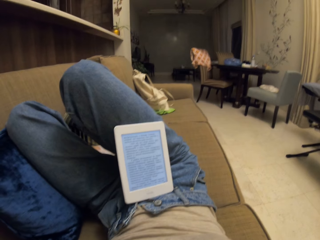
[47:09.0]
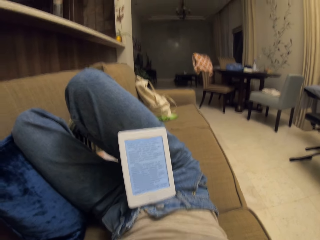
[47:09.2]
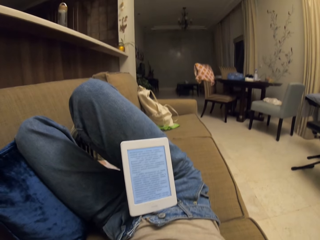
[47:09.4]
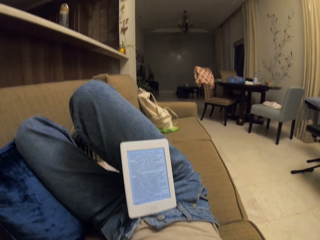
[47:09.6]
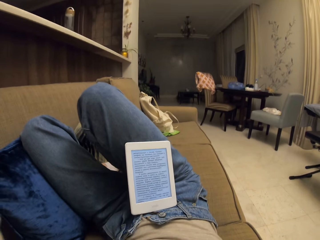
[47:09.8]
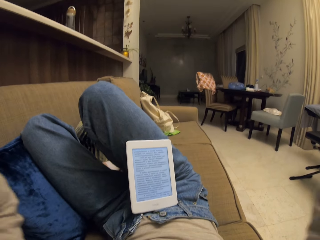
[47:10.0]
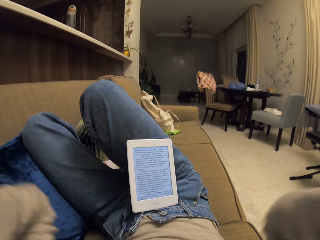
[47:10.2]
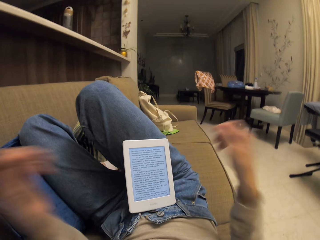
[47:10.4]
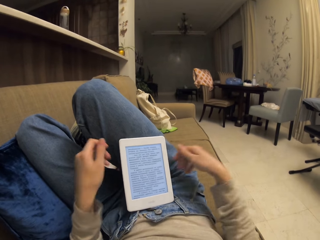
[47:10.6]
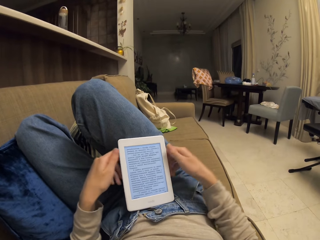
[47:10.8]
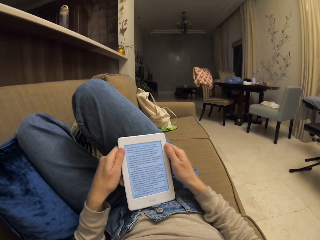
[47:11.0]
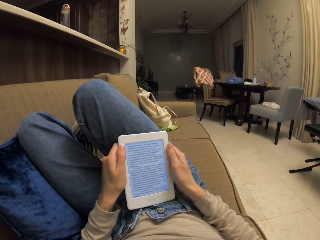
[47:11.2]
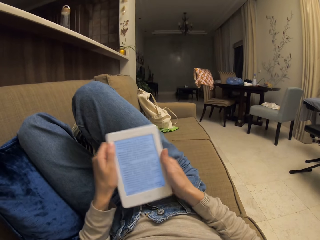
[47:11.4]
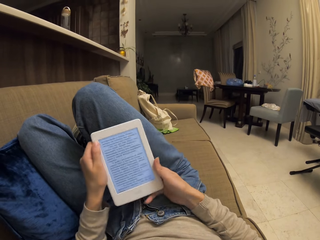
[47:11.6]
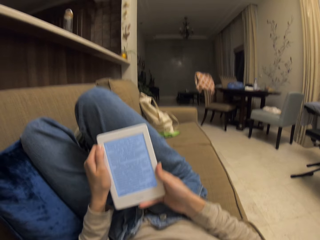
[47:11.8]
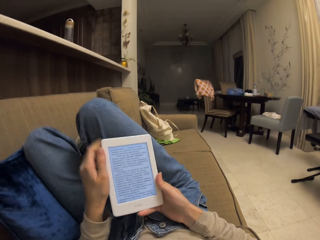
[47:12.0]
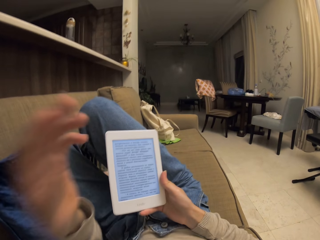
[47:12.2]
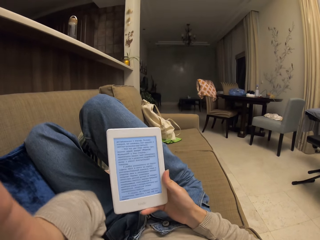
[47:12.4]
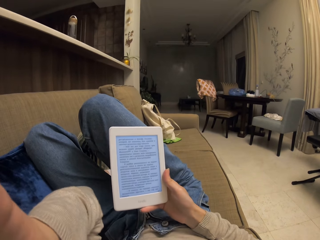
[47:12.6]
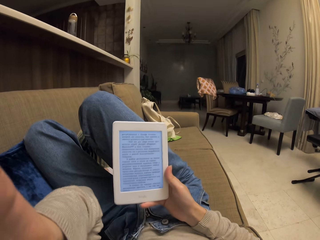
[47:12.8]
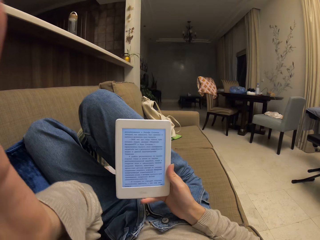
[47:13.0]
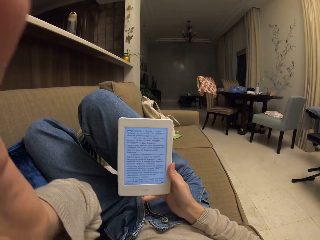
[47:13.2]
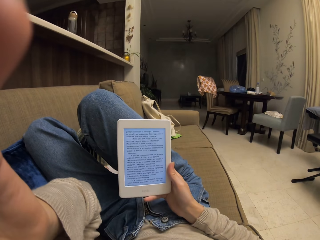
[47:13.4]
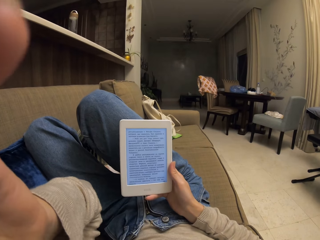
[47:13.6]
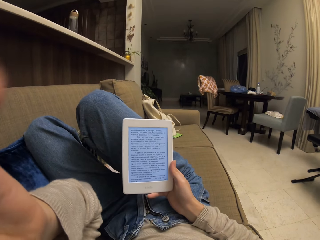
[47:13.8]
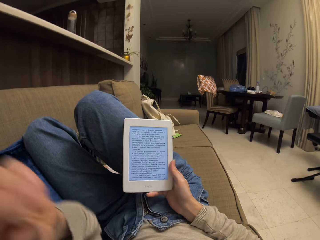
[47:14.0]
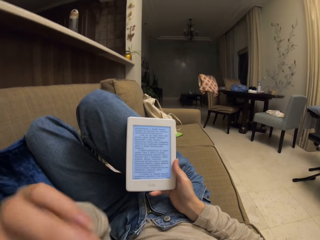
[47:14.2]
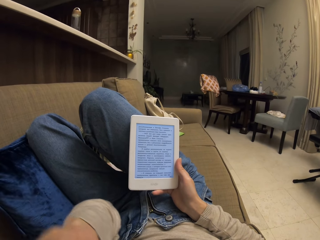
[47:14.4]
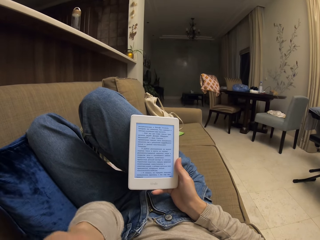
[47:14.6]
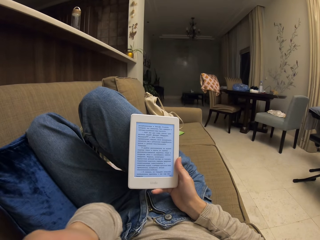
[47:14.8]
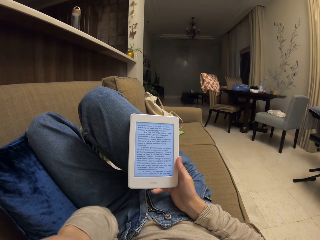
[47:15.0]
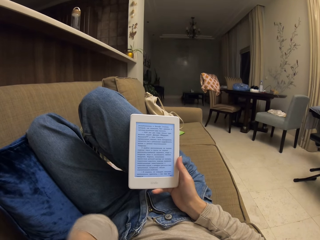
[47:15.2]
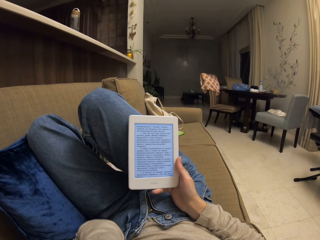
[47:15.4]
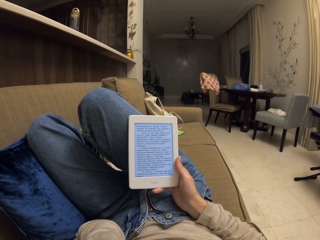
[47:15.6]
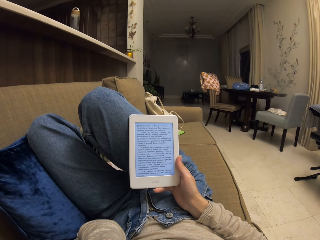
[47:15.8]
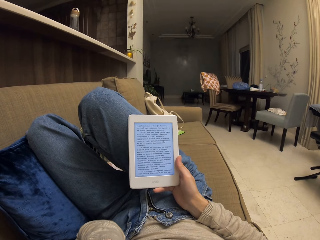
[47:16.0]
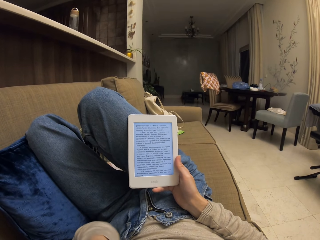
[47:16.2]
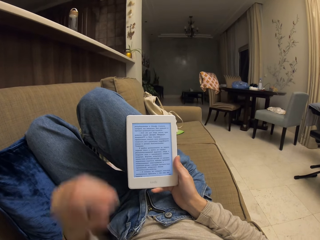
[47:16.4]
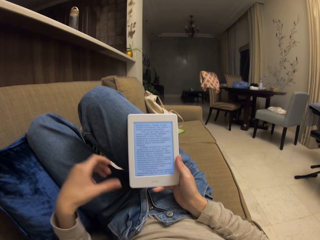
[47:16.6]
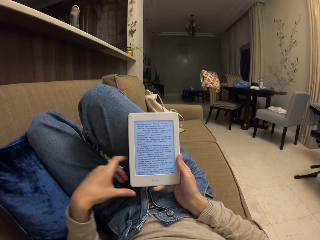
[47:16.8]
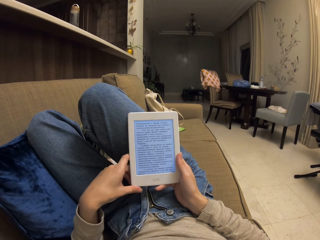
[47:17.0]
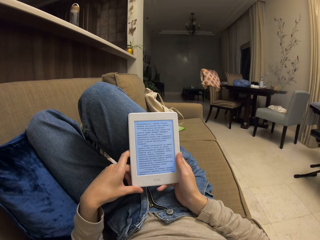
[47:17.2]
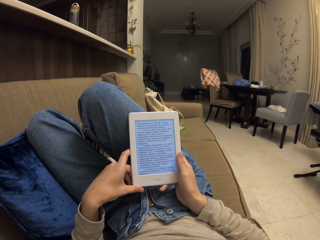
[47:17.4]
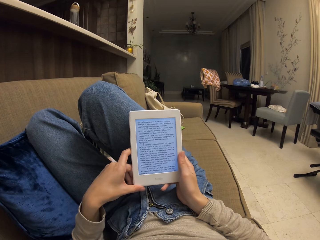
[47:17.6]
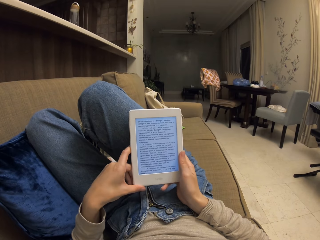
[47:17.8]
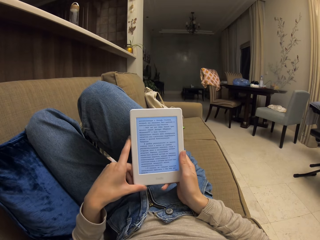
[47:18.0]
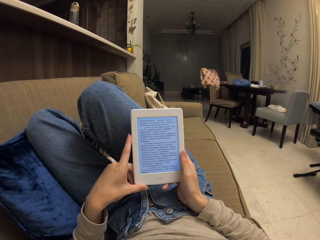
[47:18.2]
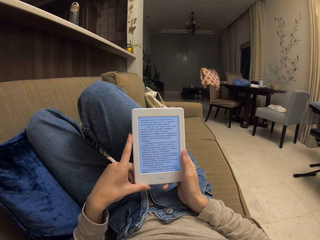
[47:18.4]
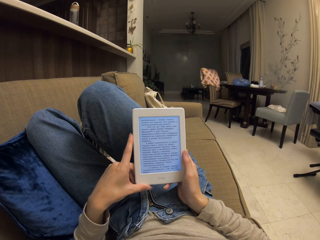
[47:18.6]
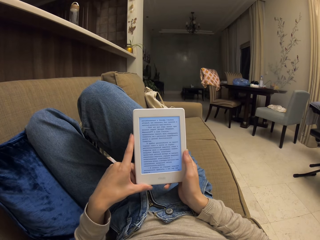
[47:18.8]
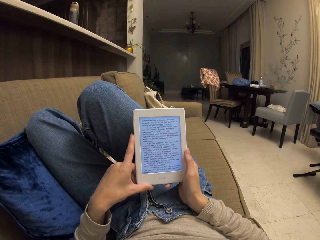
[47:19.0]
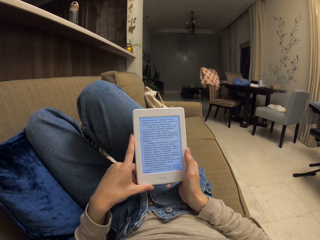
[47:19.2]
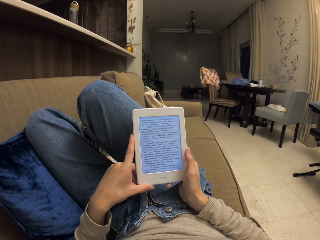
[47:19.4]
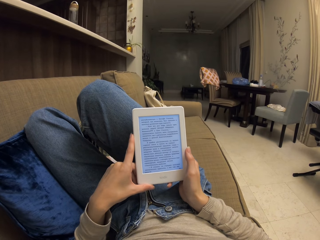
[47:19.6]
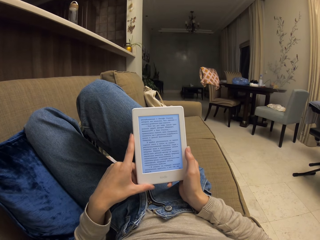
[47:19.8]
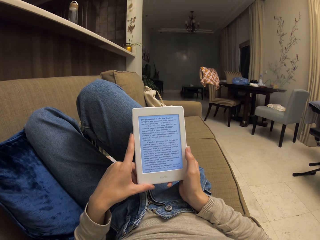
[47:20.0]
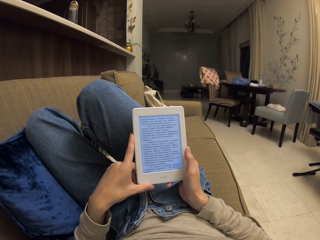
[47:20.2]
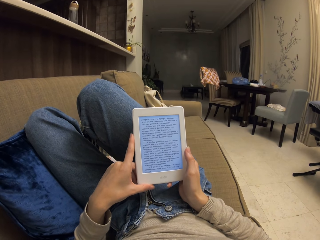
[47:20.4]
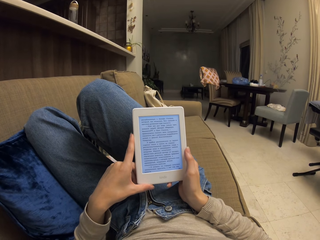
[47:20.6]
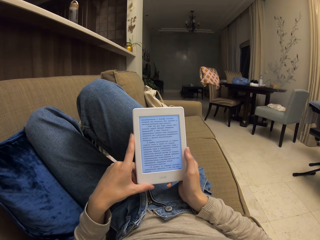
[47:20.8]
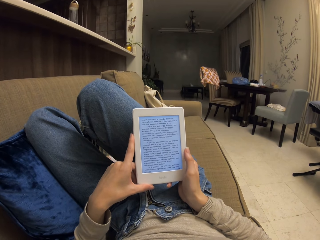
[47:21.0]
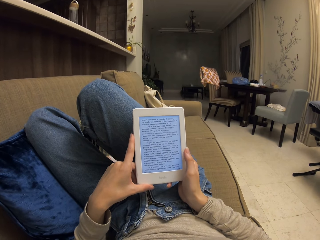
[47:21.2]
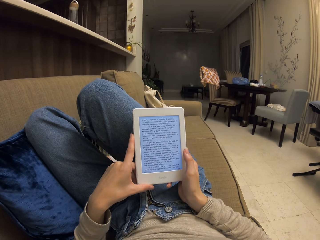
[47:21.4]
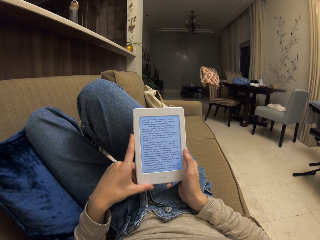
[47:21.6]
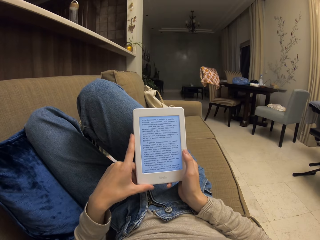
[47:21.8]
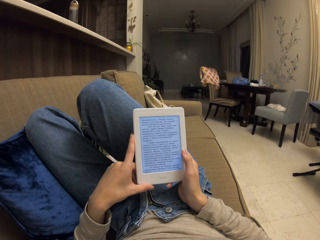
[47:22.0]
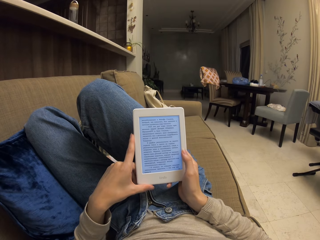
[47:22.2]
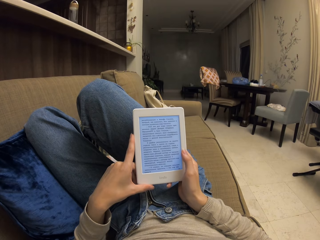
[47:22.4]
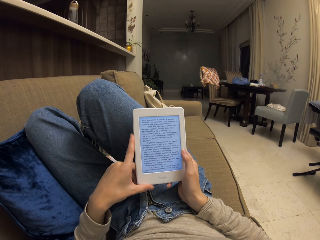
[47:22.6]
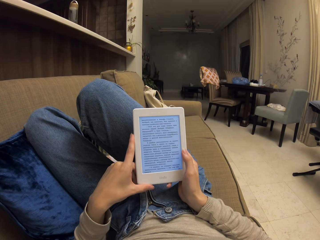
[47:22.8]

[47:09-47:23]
The camera wearer holds the tablet. They raise a hand. They read from the tablet. They use the tablet.

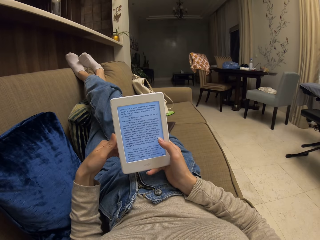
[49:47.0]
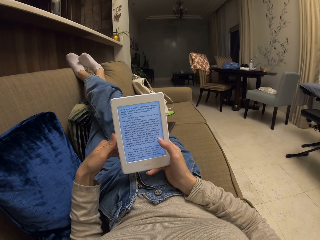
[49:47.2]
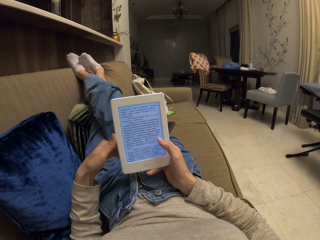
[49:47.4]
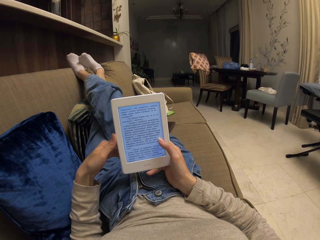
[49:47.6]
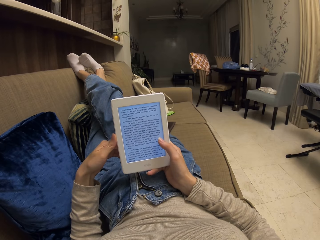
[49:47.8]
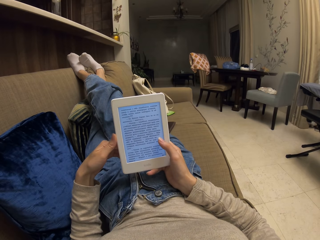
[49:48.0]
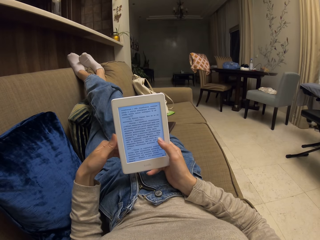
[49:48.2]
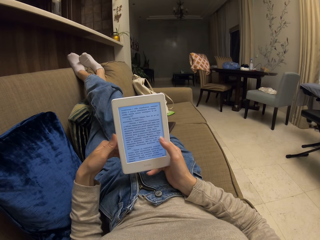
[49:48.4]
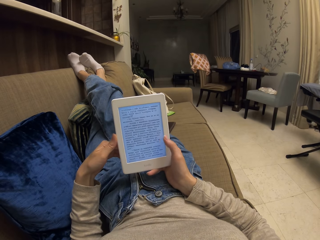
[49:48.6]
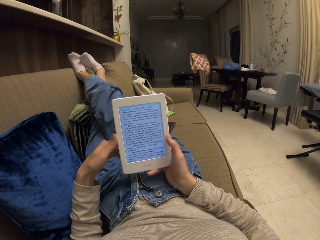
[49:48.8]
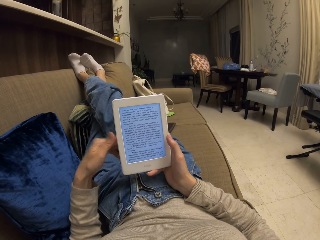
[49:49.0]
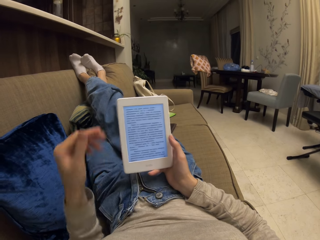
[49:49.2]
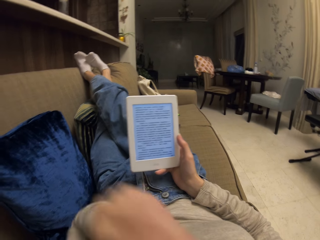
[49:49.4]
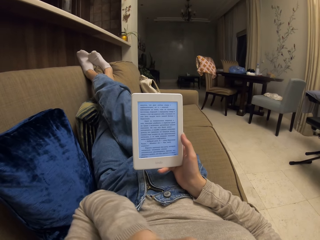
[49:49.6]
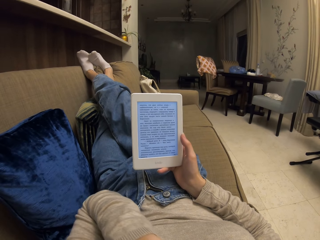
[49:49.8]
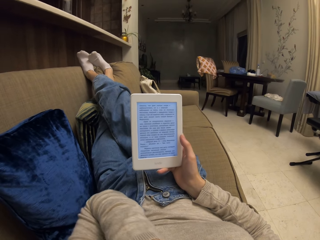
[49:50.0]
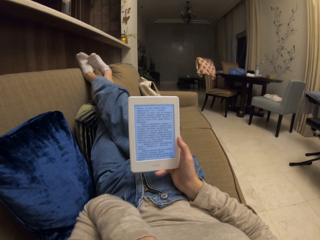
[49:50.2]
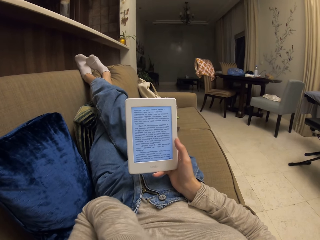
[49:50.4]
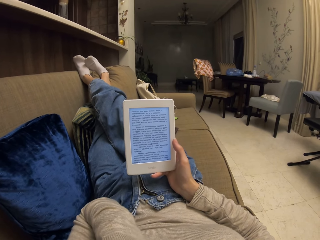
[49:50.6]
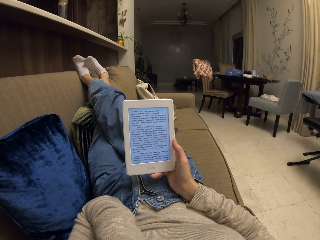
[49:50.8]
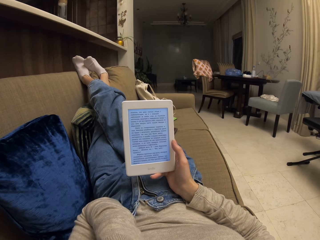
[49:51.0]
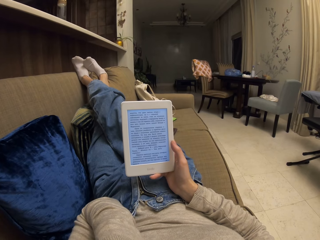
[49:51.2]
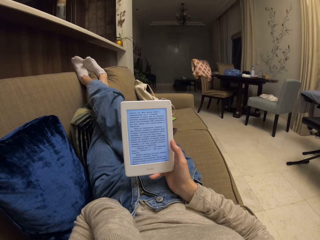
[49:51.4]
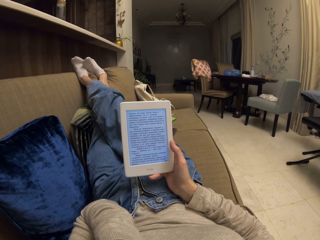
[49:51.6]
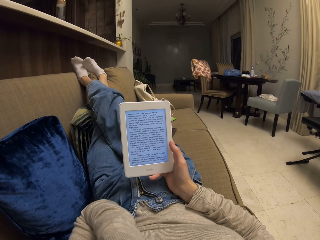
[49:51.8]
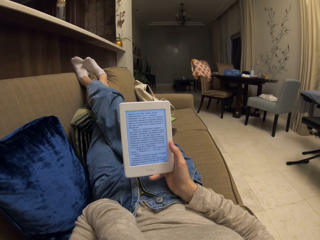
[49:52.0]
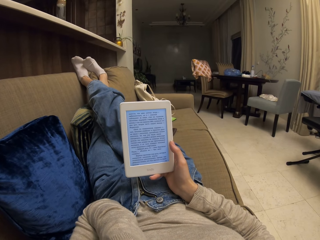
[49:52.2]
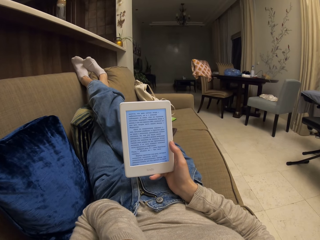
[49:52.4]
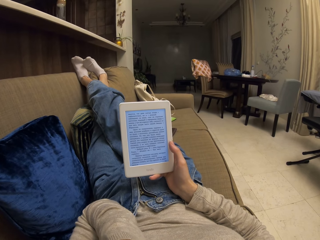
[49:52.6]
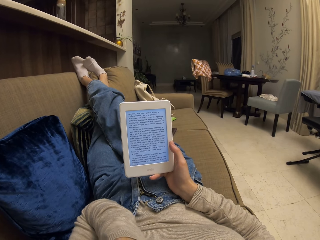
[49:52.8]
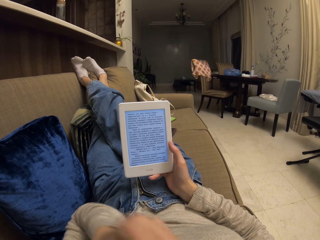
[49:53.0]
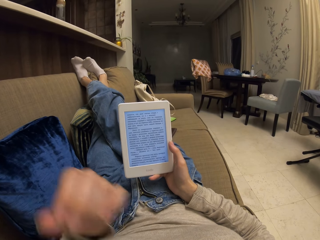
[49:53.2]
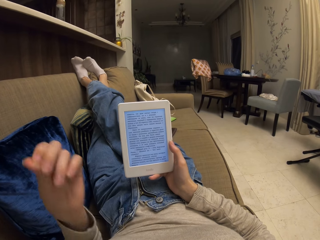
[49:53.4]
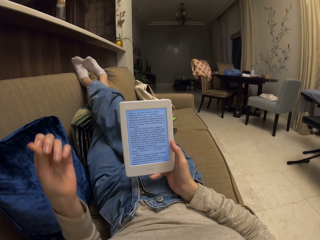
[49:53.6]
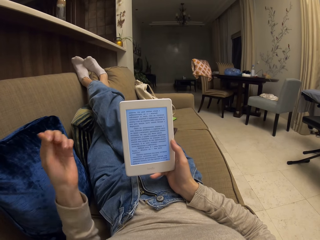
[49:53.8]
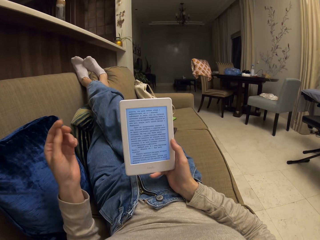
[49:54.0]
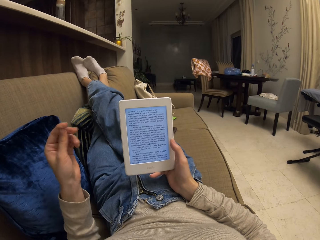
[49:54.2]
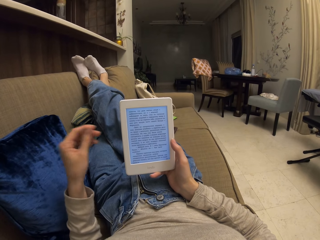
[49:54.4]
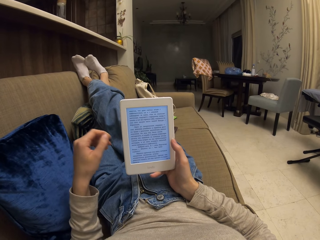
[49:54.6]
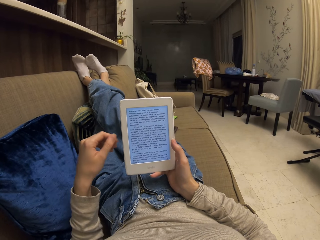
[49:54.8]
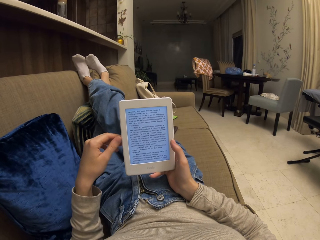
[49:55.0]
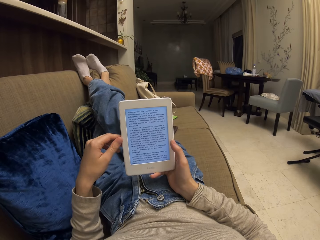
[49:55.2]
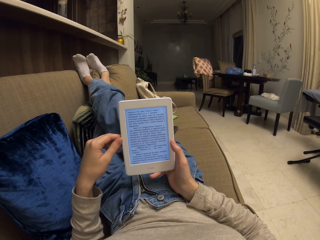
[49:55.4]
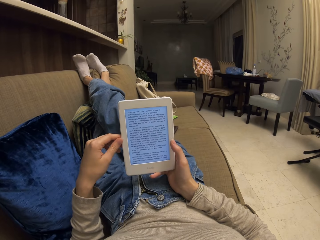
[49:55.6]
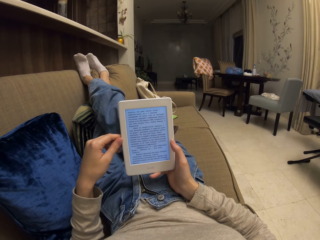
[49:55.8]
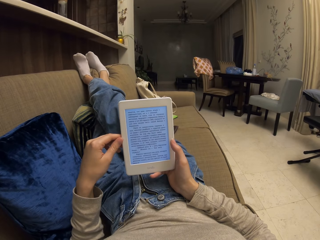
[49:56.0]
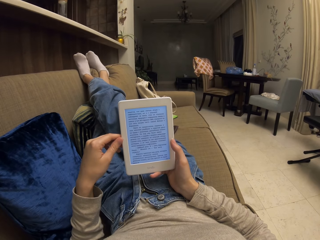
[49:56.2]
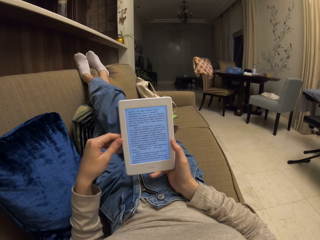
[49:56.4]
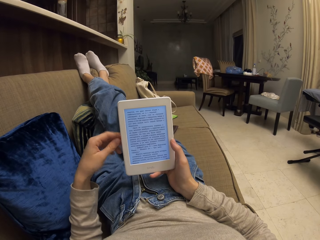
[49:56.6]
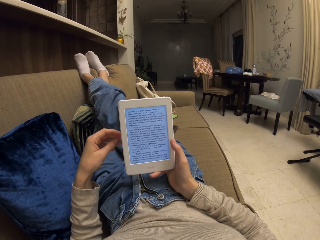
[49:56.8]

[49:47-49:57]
The camera wearer presses the screen of the phone. They raise the hand. They touch the face with the left hand. They rub fingers against each other. They touch the phone.
